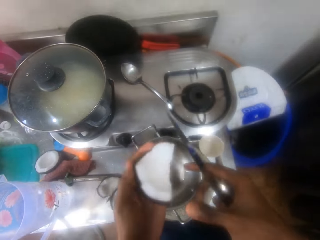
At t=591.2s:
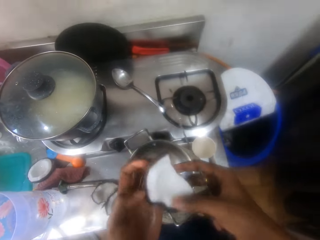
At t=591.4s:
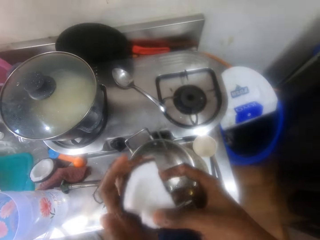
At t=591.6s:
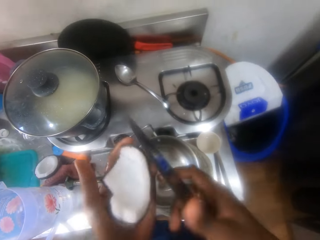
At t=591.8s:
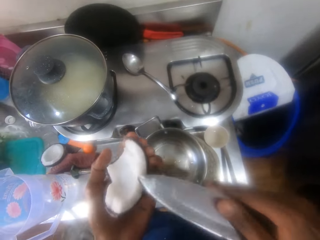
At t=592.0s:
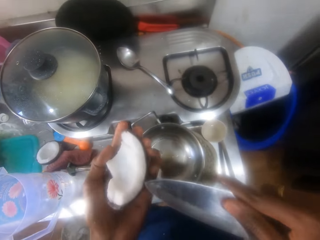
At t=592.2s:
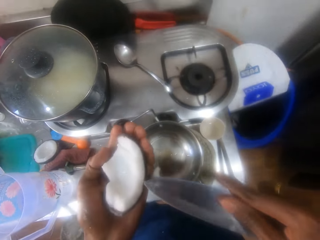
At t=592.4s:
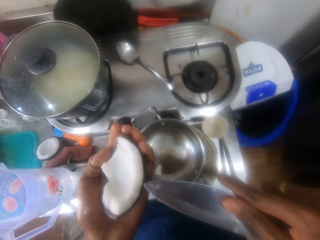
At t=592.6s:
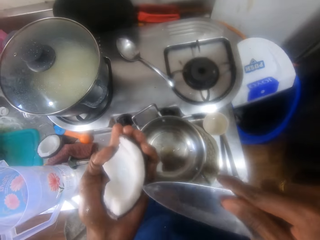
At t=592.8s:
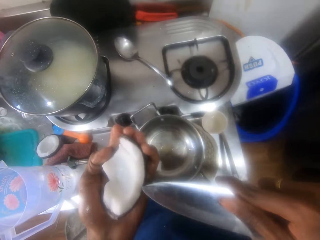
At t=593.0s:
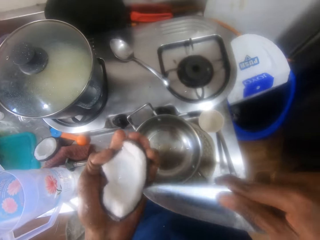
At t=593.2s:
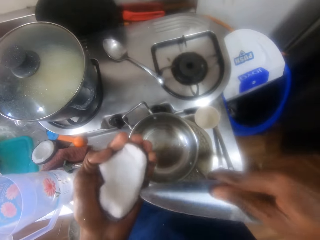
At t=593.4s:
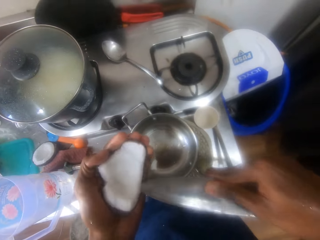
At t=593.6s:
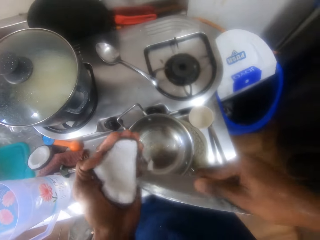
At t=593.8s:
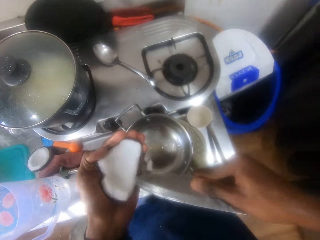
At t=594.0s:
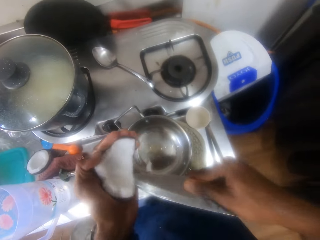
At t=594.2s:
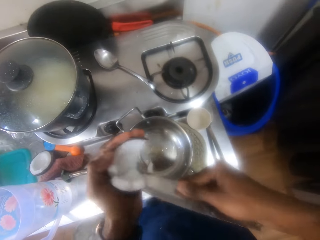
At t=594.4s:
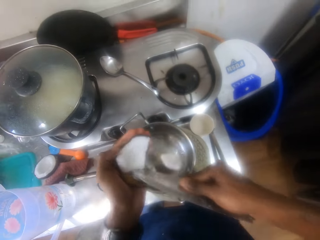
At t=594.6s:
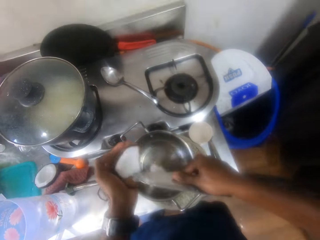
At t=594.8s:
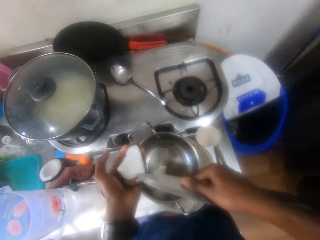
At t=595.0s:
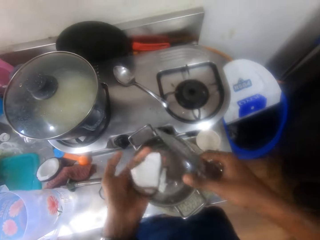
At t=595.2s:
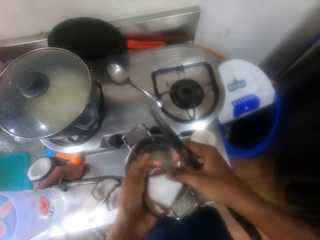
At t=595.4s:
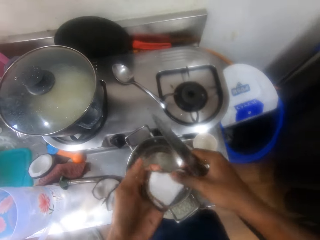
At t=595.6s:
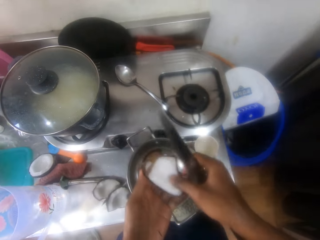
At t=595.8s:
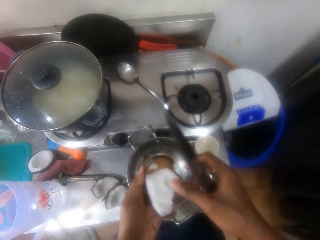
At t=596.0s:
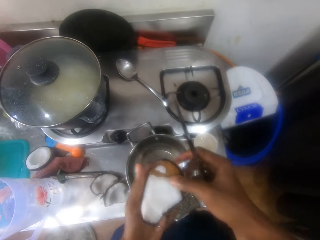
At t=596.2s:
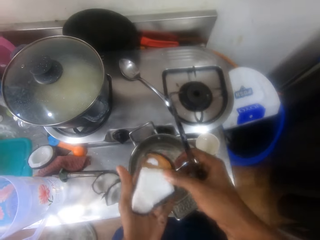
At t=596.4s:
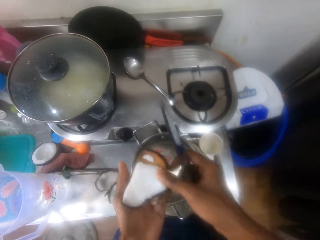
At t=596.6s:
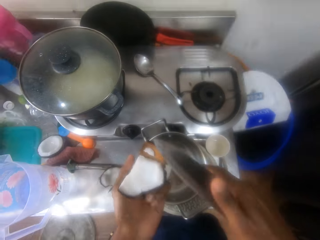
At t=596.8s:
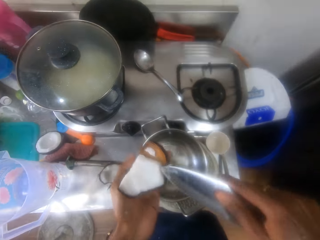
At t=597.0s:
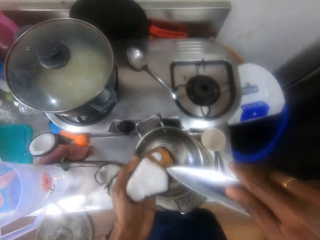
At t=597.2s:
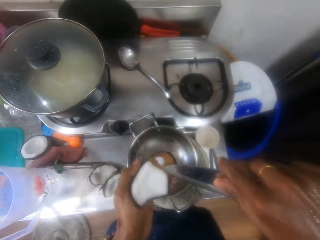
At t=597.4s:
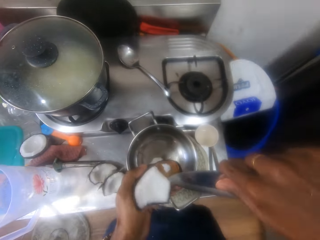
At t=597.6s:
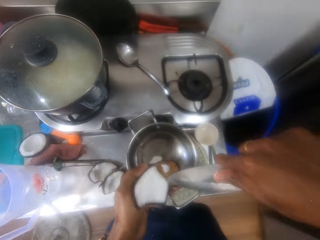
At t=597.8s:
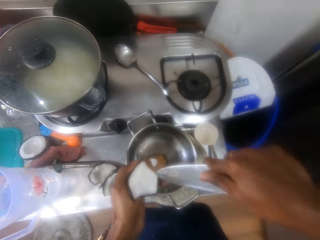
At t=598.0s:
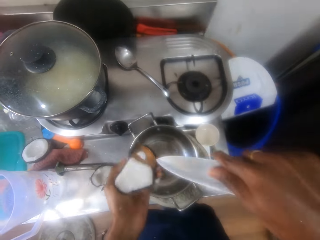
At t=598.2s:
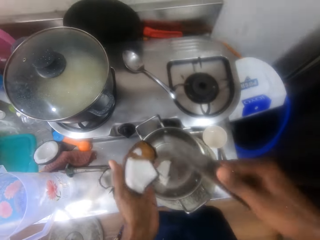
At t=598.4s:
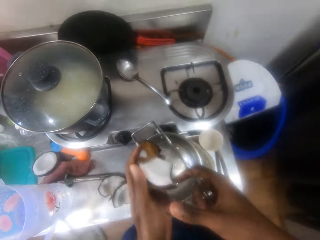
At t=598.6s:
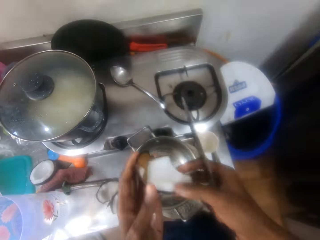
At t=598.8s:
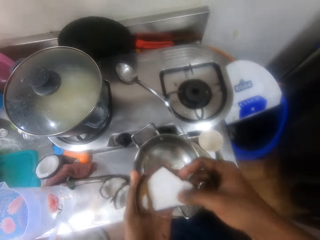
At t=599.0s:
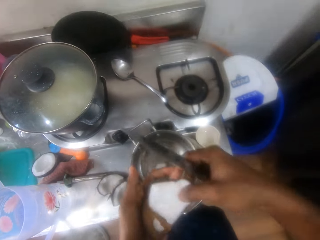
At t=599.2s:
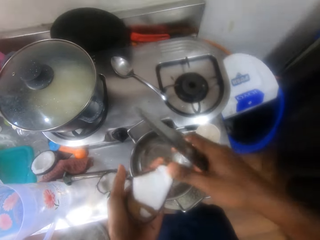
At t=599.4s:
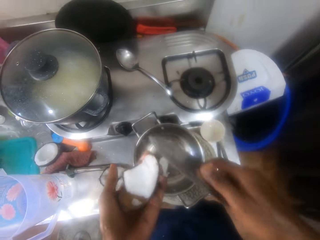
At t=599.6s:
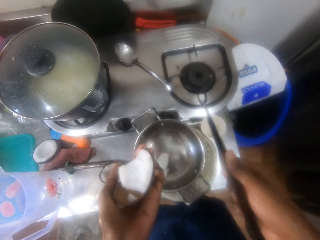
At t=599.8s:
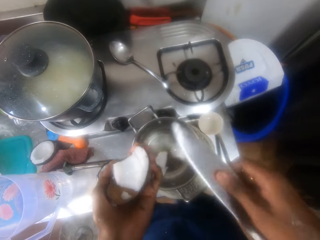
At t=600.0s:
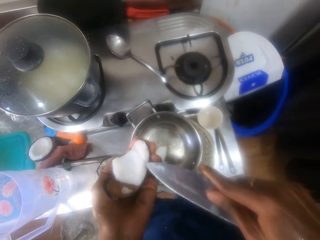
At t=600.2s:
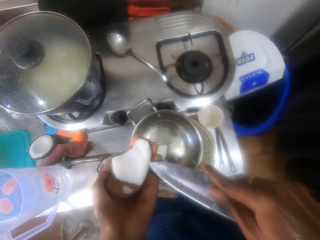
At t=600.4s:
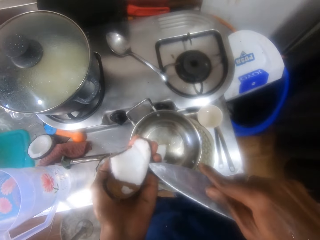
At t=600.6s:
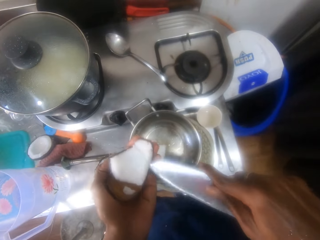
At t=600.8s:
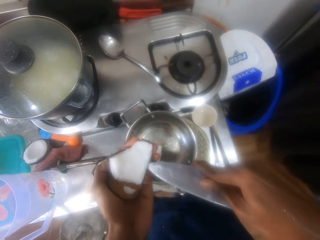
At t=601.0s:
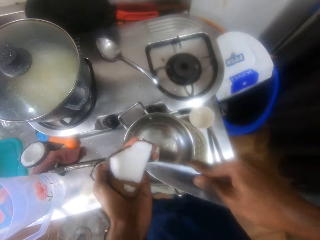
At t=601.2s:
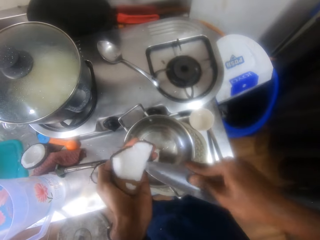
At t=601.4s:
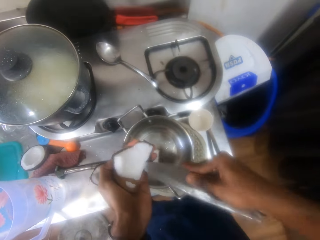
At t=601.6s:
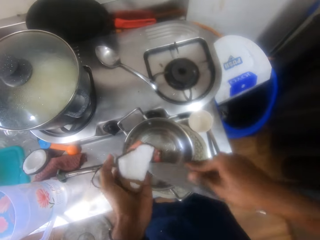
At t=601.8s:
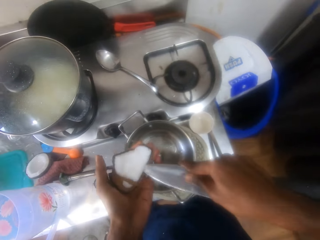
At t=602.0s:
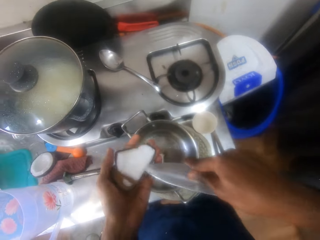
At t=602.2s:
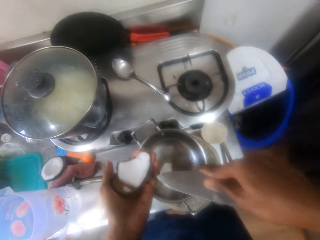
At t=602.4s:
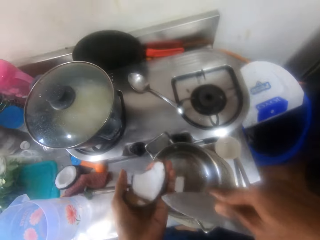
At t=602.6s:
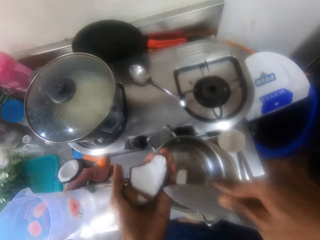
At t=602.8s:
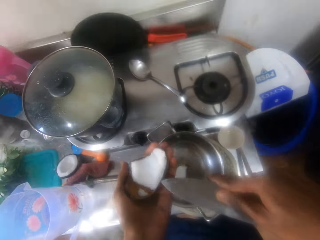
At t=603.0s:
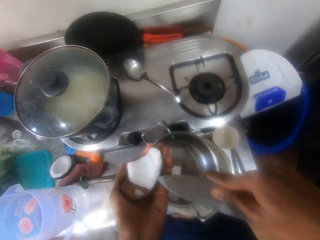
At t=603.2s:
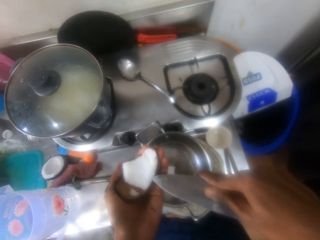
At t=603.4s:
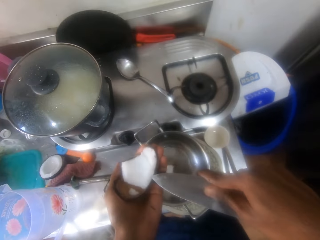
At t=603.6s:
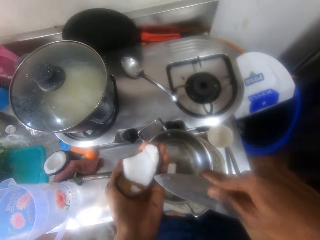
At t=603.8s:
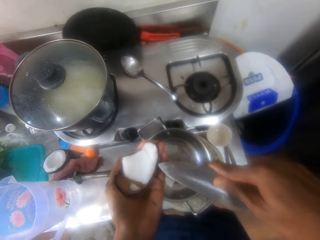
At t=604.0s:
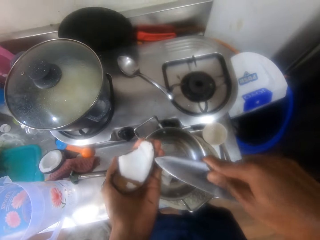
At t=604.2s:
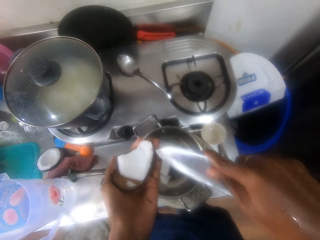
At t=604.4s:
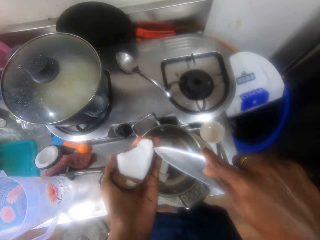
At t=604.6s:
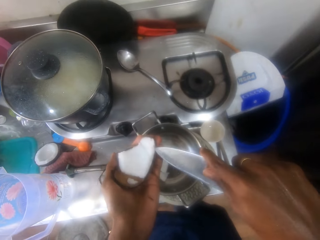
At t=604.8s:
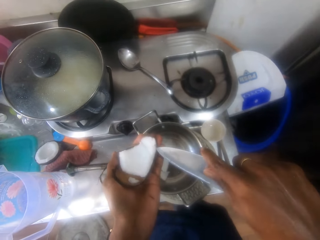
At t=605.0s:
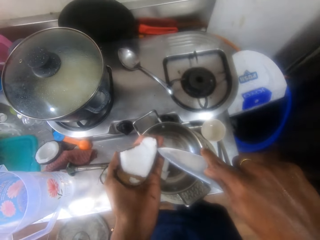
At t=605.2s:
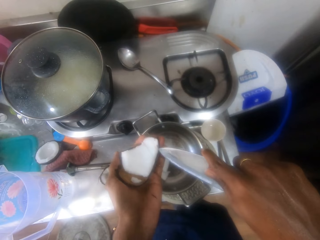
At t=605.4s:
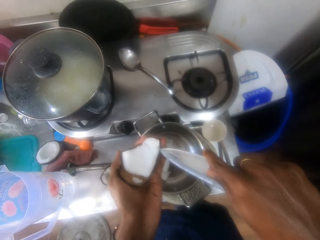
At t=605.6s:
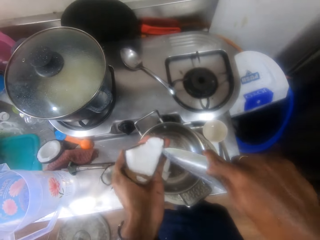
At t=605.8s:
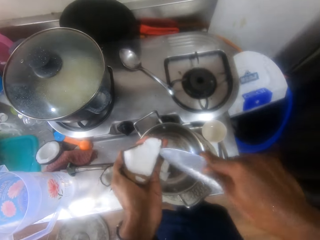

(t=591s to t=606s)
The camera wearer turns the coconut. She adjusts the coconut in her hand. She peels the coconut with a knife. She drops the coconut in a pot. She turns the coconut in her hand. She peels the coconut with the knife. She turns the coconut in her hand. She peels the coconut with the knife. She interacts with a person. She peels the coconut with the knife.

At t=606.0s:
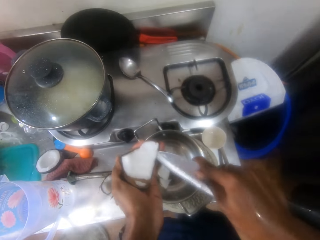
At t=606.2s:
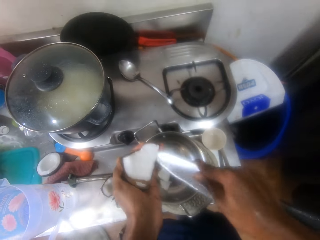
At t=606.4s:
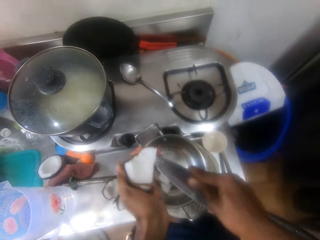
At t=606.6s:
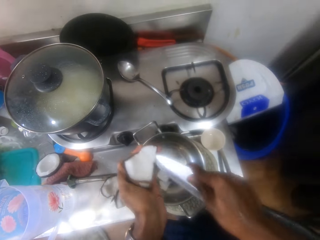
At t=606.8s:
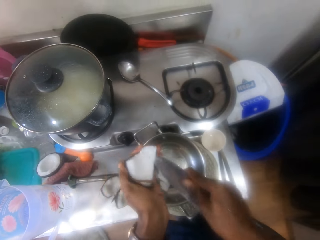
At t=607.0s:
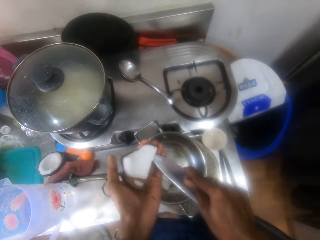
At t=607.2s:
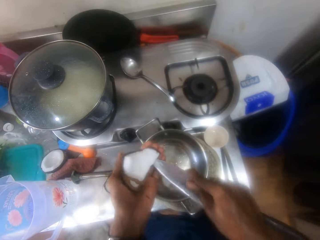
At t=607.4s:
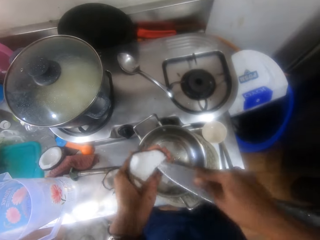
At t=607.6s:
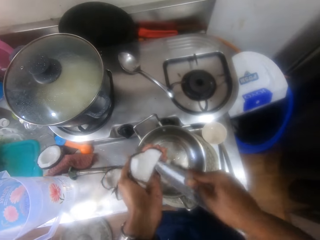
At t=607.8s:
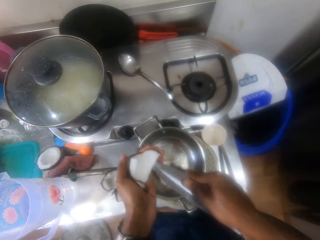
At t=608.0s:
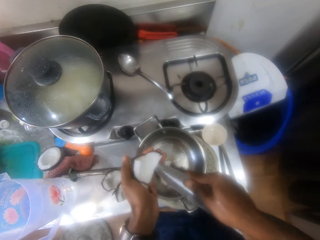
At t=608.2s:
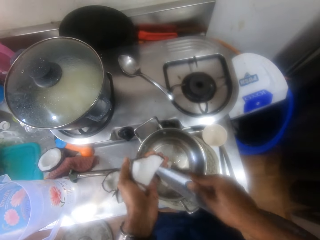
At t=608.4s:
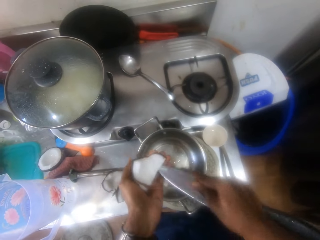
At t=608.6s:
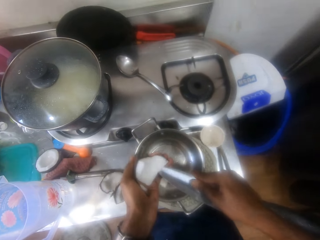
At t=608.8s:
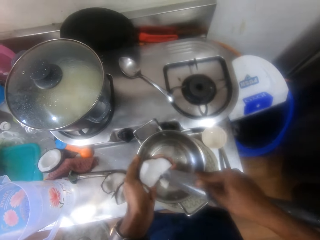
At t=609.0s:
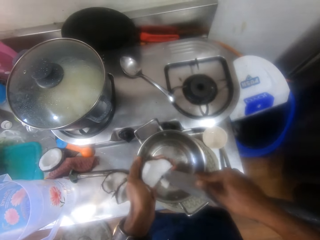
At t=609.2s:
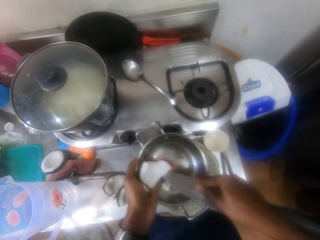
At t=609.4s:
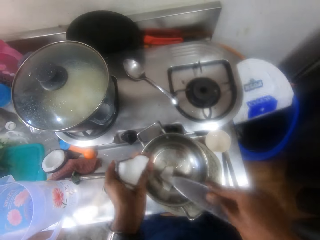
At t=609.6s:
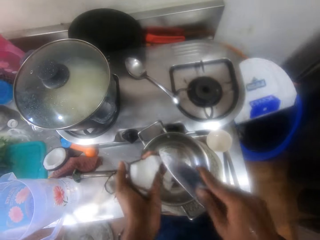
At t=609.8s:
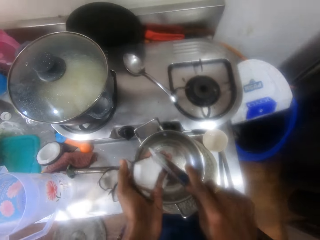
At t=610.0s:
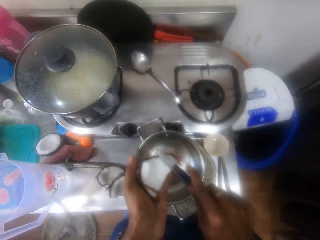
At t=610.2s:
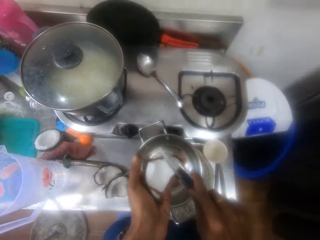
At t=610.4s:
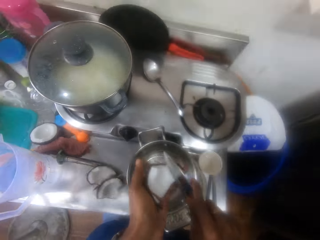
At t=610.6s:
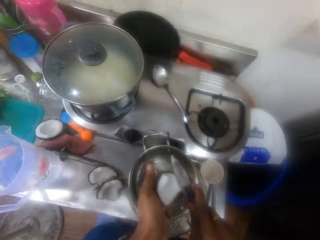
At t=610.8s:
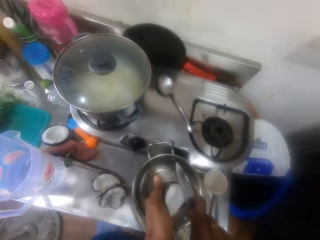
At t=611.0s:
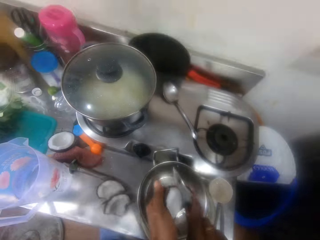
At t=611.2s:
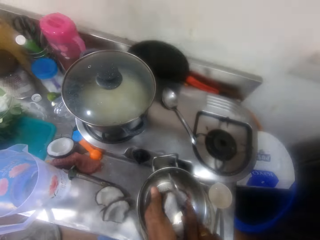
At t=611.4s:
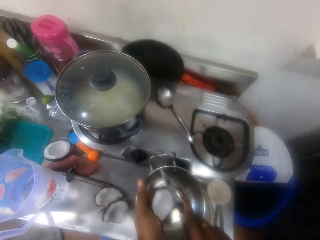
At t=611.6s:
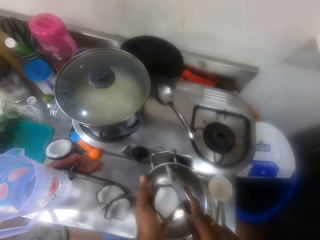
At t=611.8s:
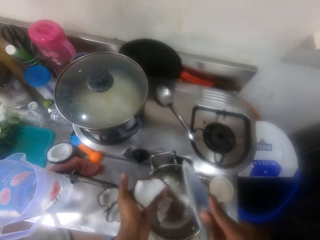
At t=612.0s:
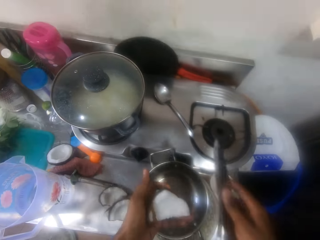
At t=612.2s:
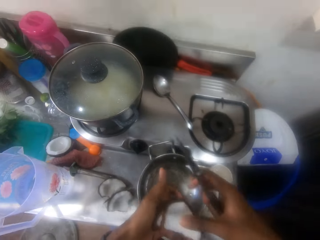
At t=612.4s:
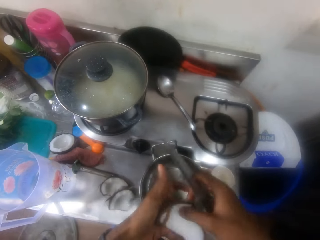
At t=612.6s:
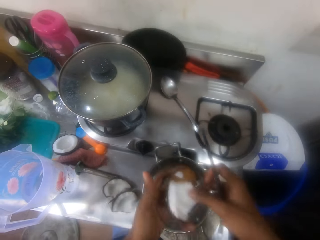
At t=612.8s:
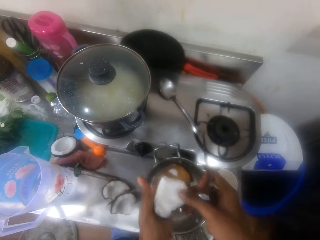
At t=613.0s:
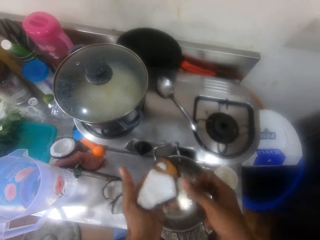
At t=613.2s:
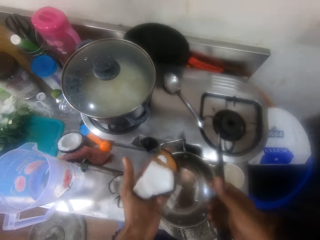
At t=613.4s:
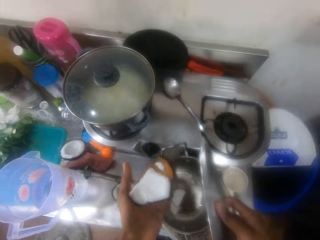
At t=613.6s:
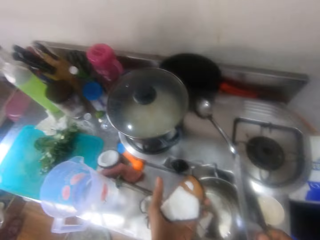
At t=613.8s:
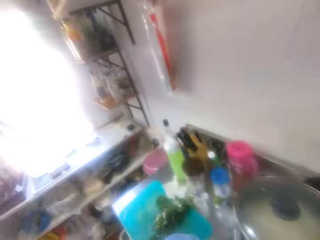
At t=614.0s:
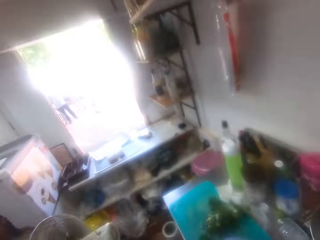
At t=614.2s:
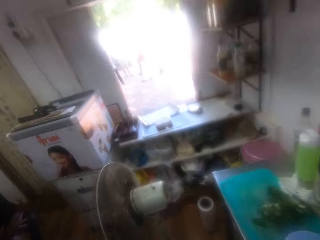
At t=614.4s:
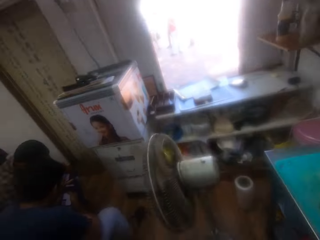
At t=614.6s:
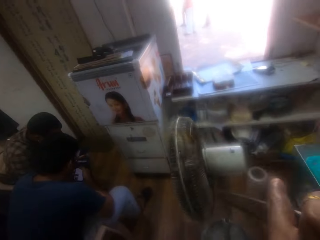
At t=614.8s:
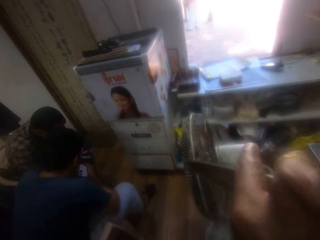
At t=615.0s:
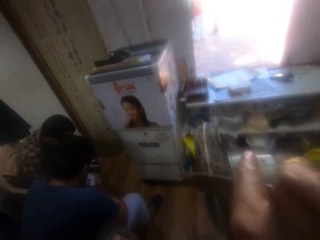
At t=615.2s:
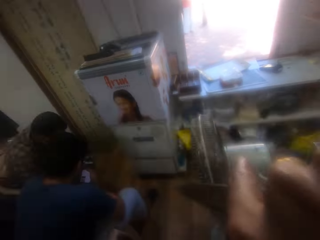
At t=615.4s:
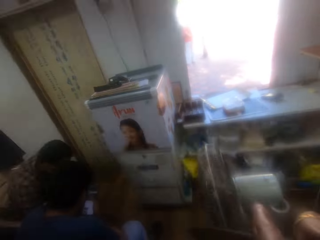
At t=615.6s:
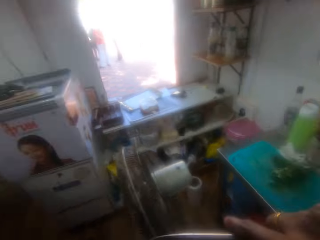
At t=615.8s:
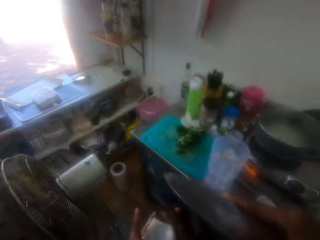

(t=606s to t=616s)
The camera wearer cuts the coconut with a knife. She turns the coconut. She adjusts the coconut in her hand. She looks around the kitchen. She interacts with a person.
